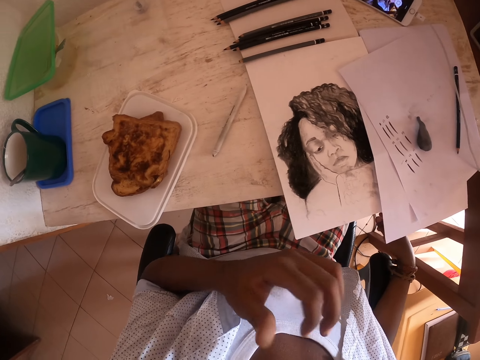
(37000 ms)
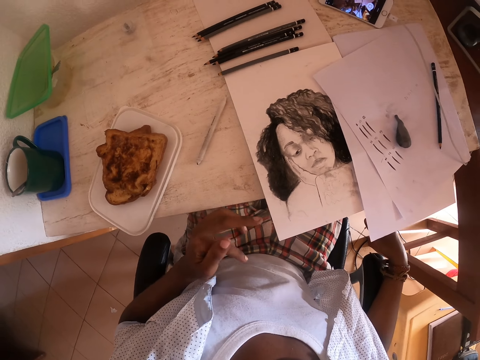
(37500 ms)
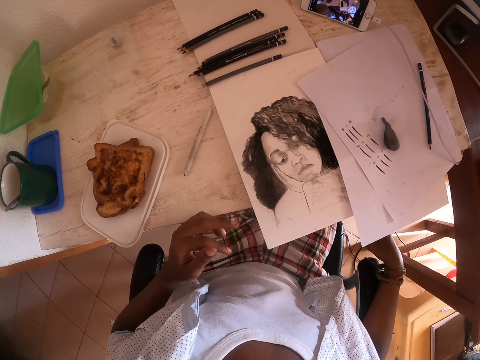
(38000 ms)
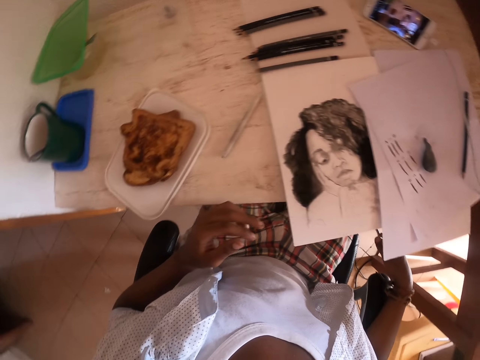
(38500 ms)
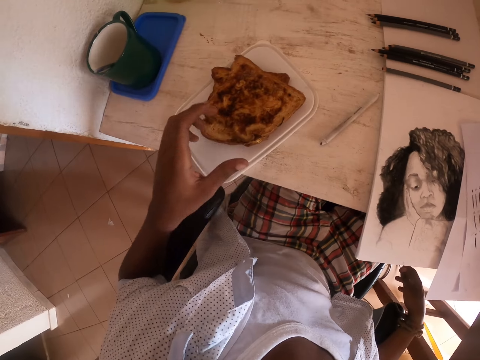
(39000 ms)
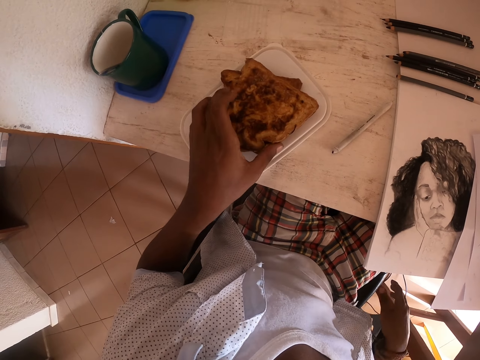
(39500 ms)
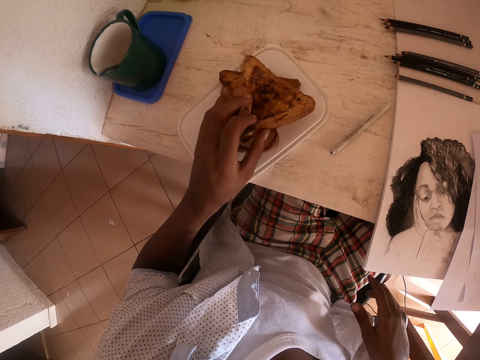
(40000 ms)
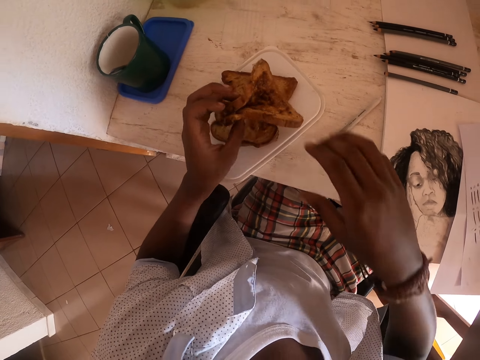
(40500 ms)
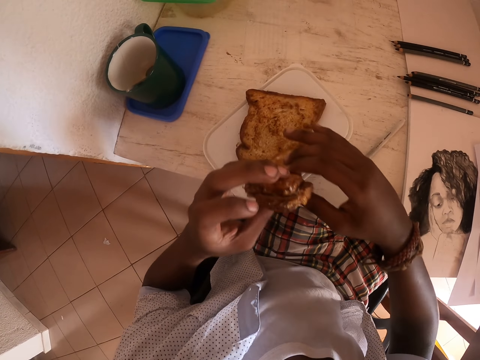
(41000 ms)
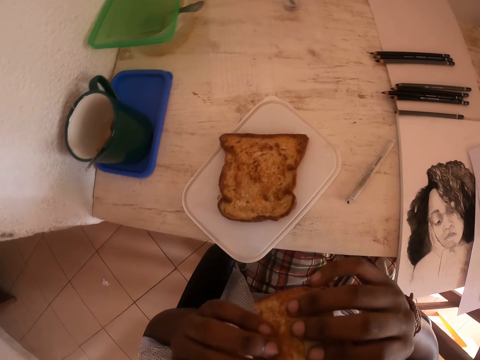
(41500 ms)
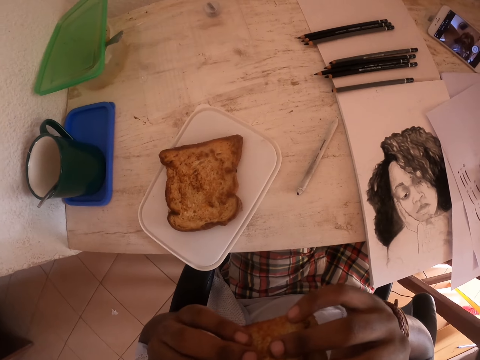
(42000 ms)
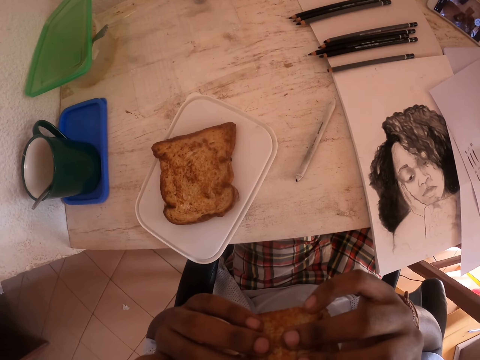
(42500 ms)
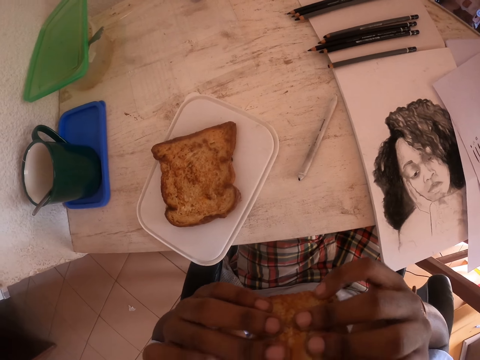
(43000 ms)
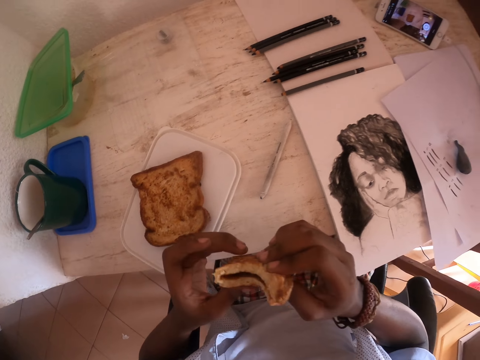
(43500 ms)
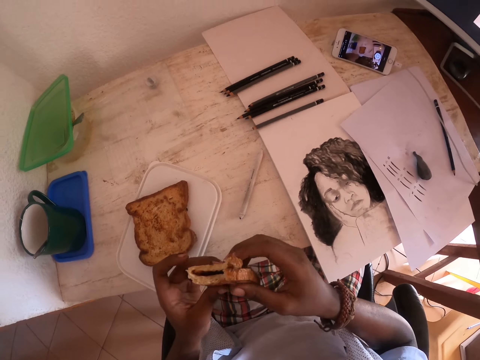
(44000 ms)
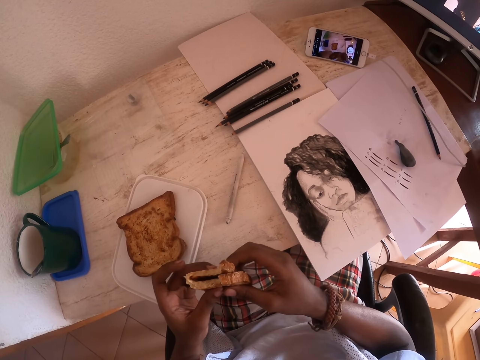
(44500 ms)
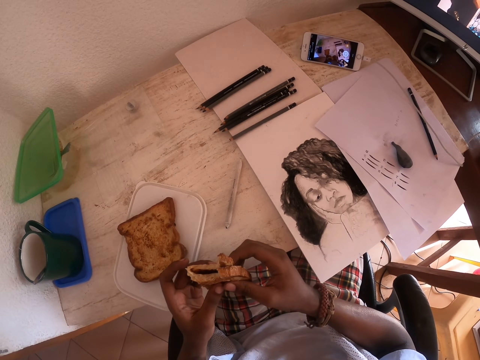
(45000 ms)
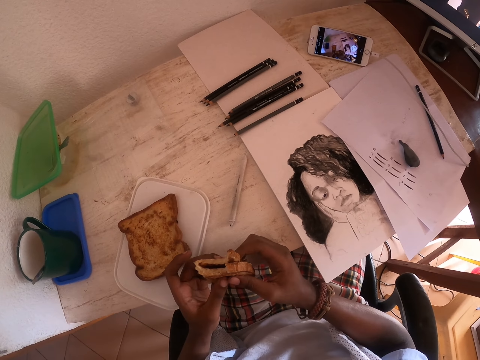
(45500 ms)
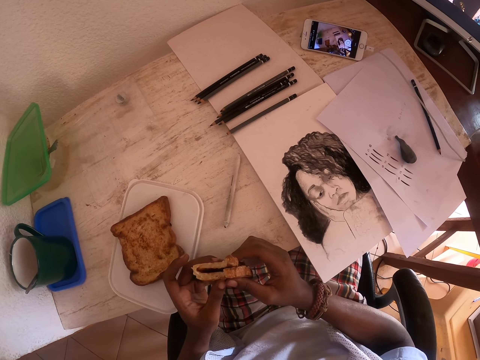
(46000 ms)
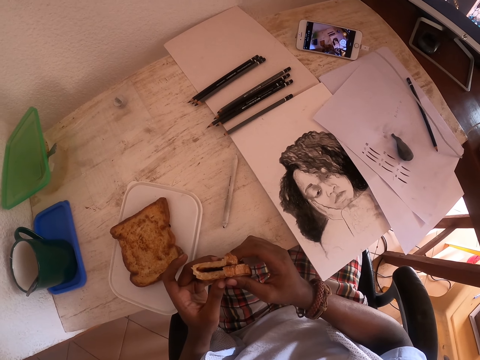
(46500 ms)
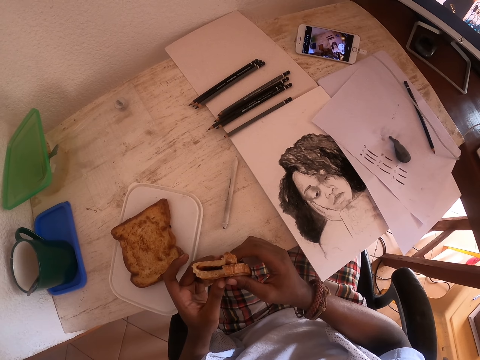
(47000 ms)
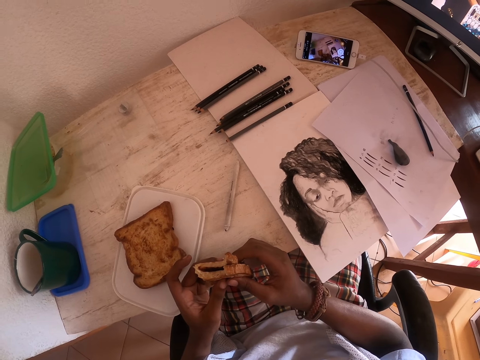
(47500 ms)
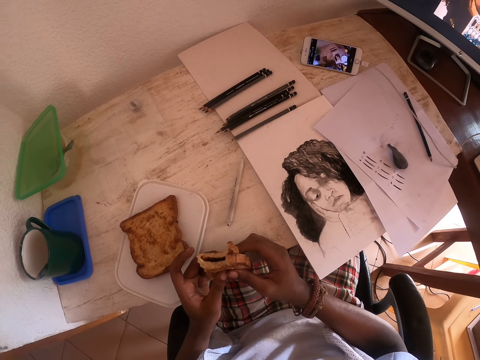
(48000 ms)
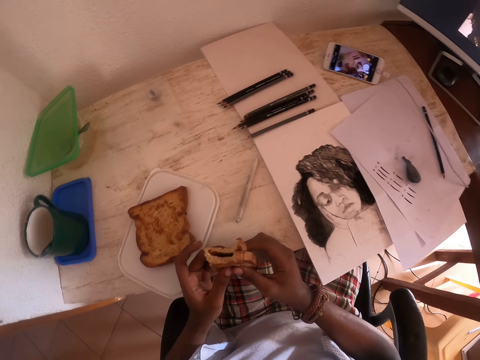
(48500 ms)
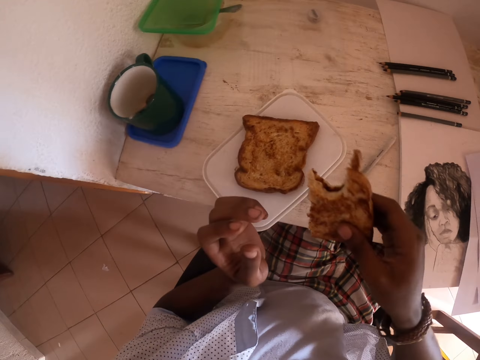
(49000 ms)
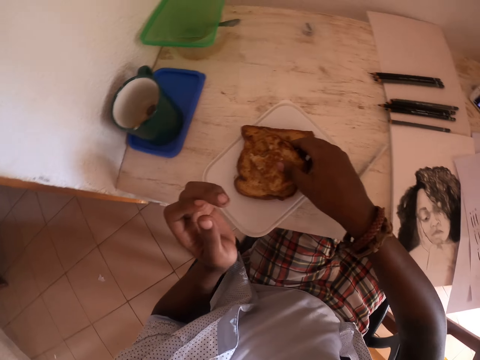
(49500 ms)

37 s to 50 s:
The camera wearer takes the toast bread with the left hand. They eat the bread.

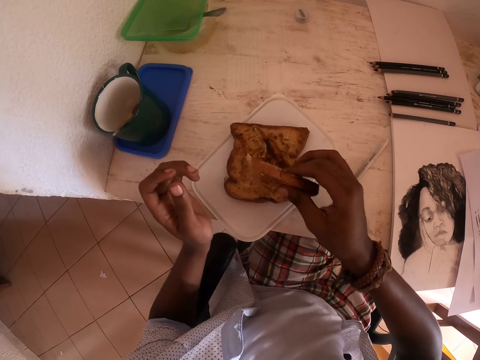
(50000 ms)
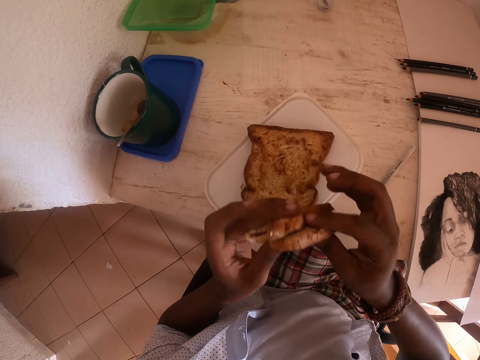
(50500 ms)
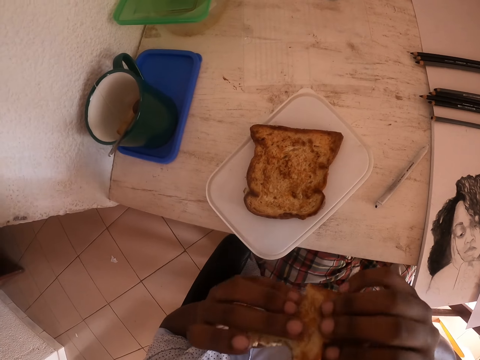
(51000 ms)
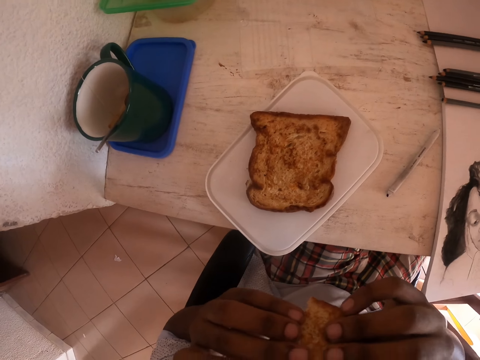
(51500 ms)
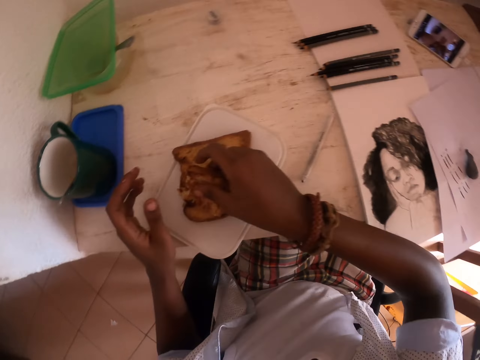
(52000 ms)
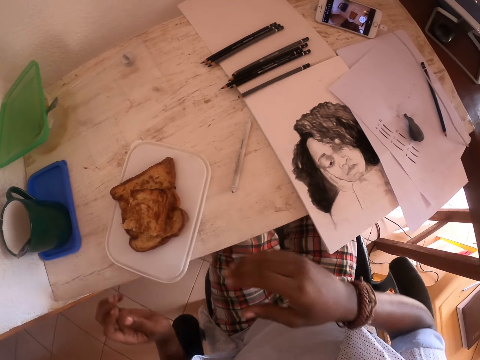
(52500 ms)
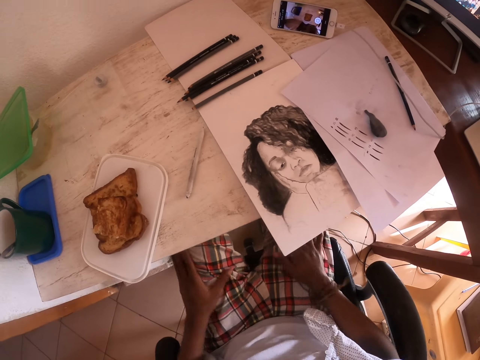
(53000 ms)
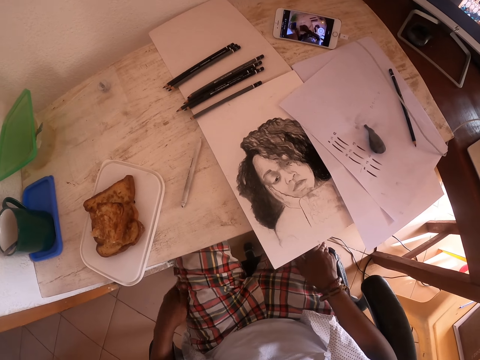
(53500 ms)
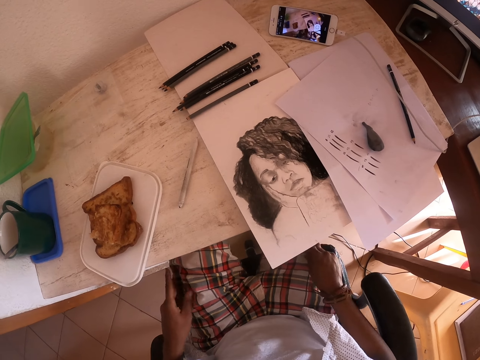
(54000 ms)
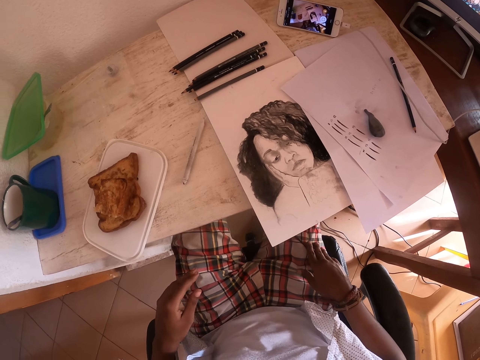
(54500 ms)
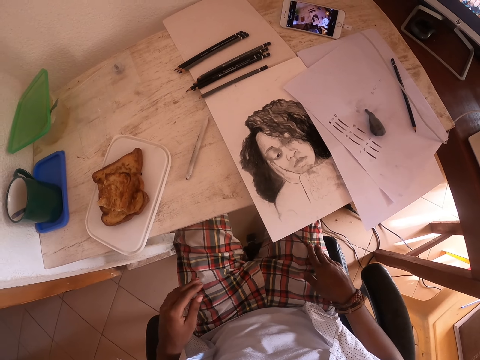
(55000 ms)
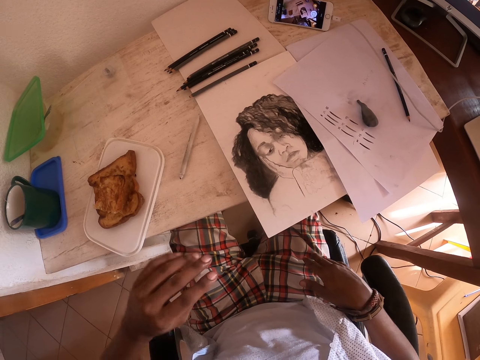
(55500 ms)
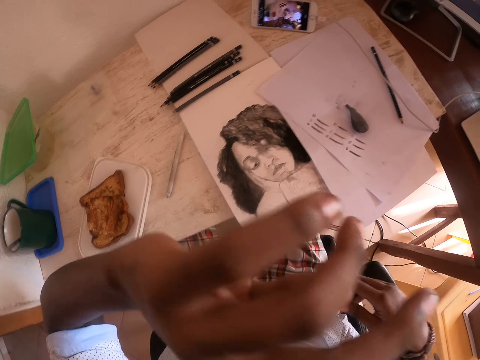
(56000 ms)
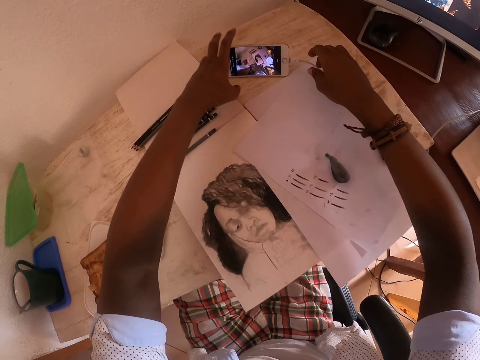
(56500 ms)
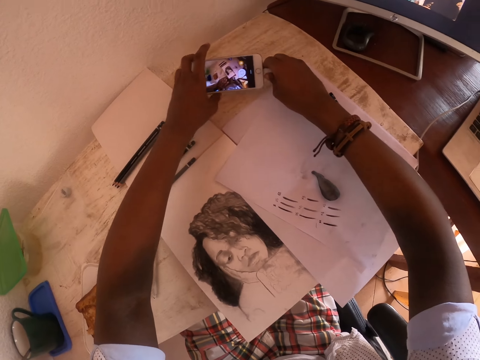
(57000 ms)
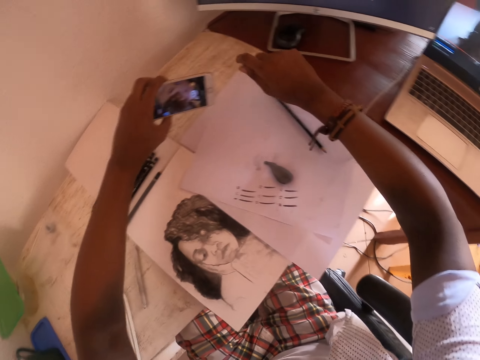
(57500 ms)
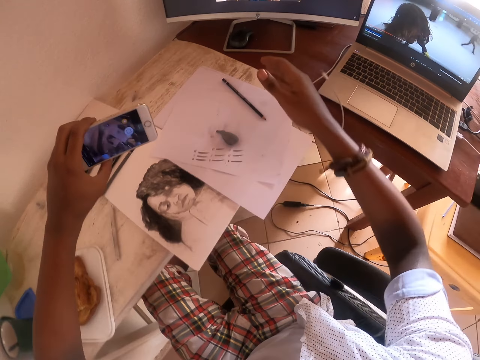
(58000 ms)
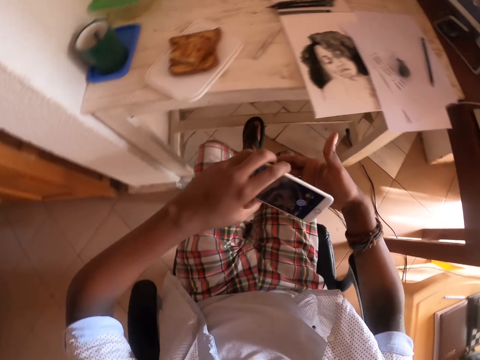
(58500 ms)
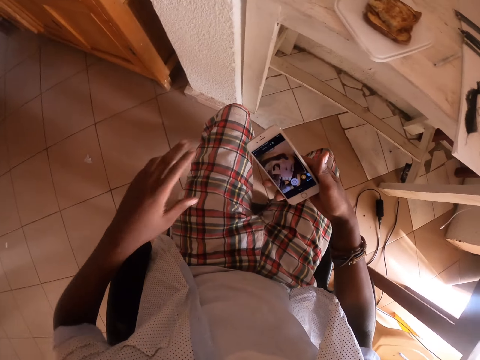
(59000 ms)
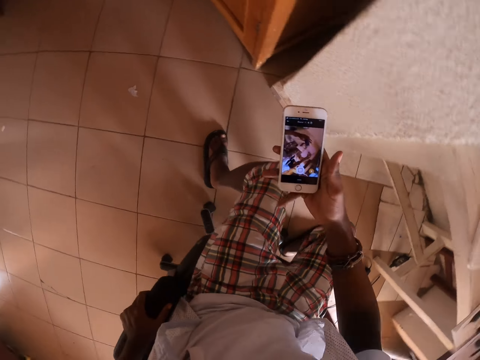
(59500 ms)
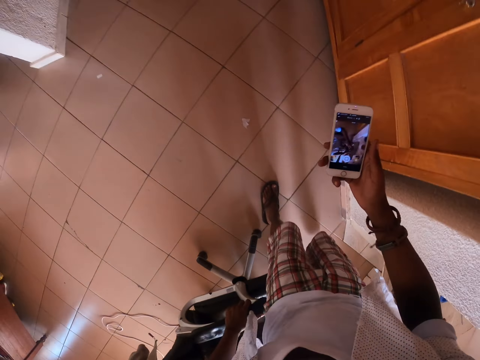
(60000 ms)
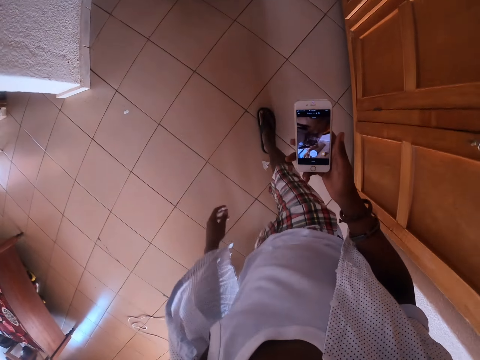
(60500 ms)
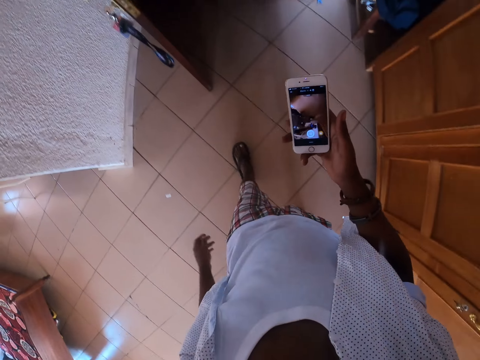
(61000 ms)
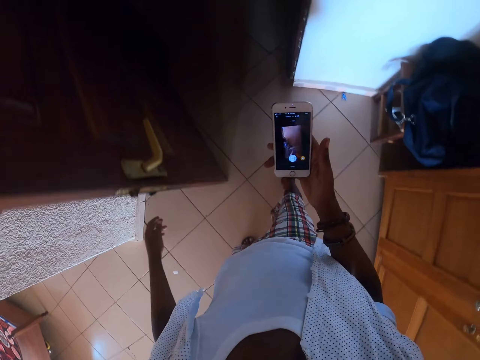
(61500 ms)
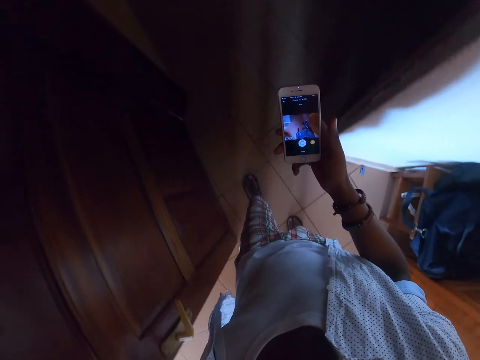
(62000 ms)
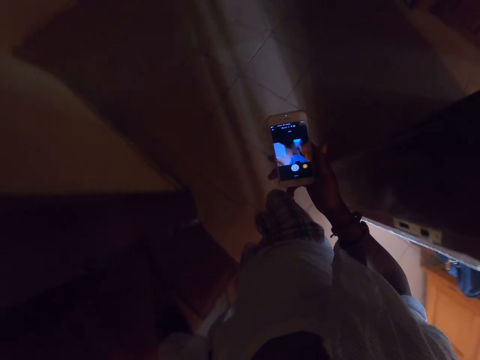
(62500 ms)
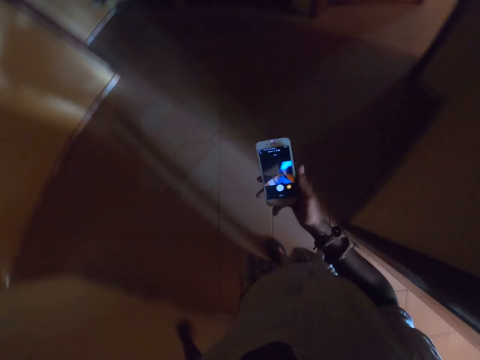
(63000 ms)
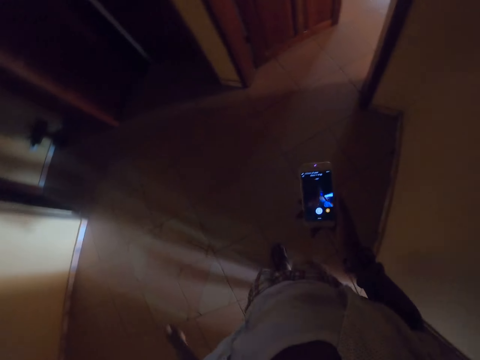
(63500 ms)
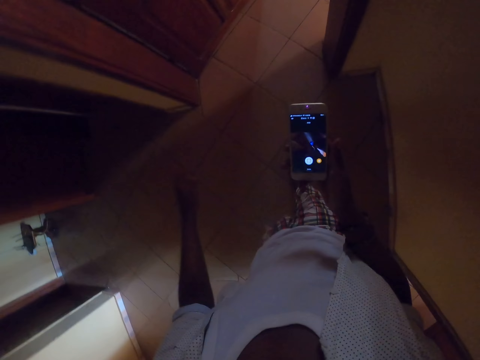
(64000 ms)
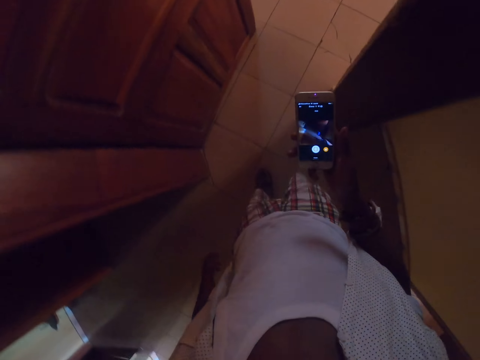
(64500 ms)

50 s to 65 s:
The camera wearer puts the bread on the plate. He rubs his hands on his trousers. He removes the charger from the phone. He holds the phone with the right hand. He walks with the phone.
